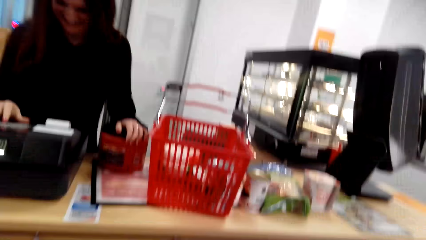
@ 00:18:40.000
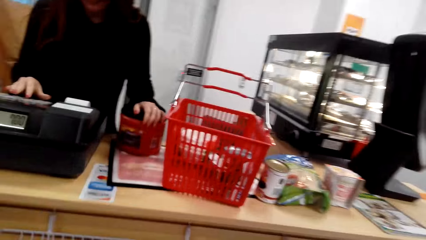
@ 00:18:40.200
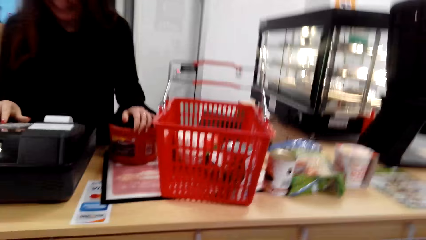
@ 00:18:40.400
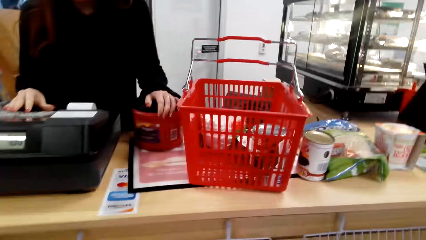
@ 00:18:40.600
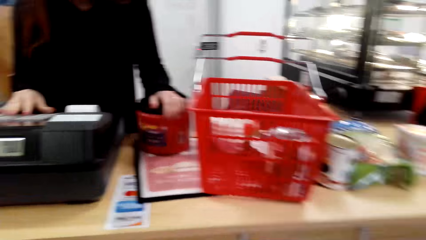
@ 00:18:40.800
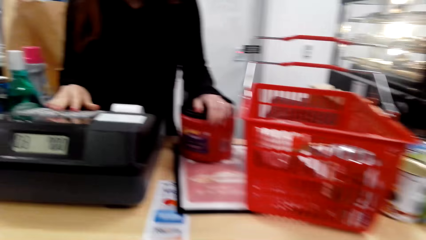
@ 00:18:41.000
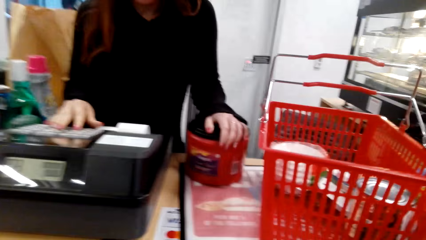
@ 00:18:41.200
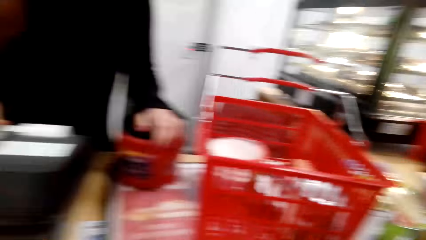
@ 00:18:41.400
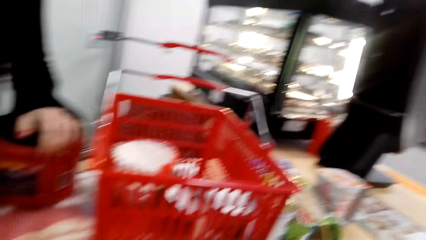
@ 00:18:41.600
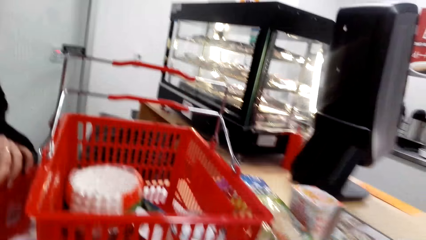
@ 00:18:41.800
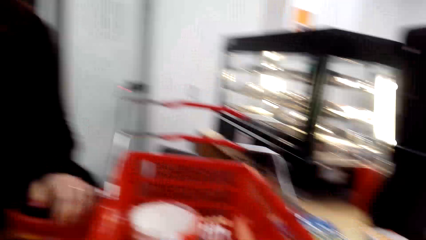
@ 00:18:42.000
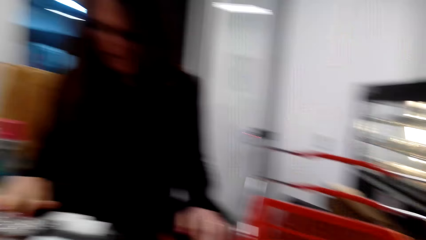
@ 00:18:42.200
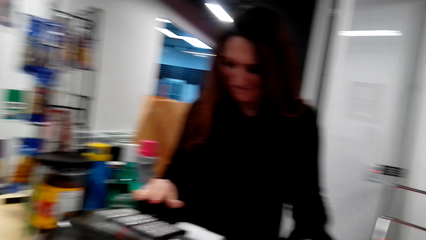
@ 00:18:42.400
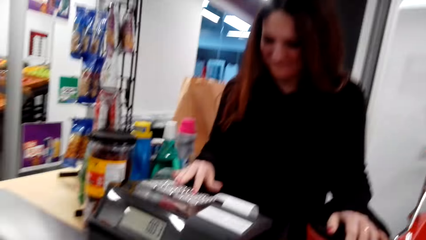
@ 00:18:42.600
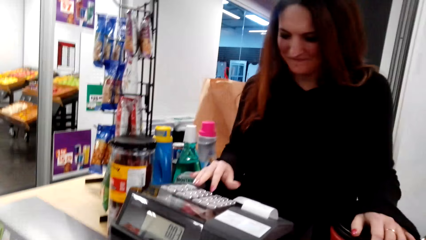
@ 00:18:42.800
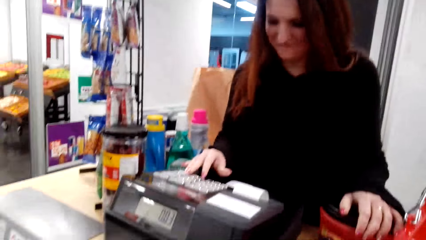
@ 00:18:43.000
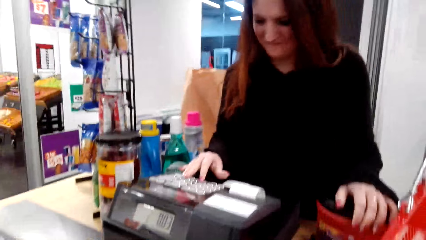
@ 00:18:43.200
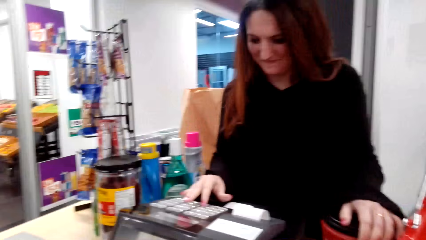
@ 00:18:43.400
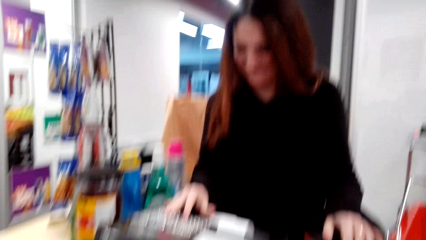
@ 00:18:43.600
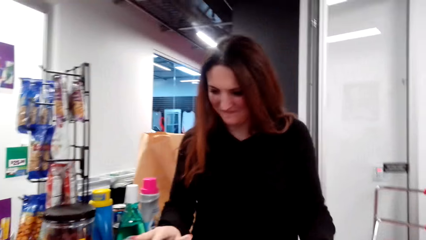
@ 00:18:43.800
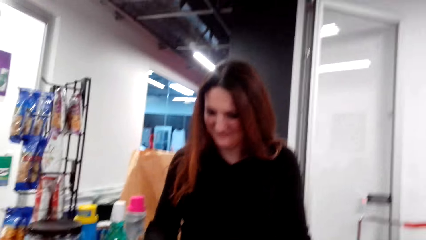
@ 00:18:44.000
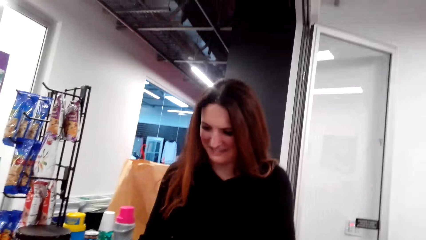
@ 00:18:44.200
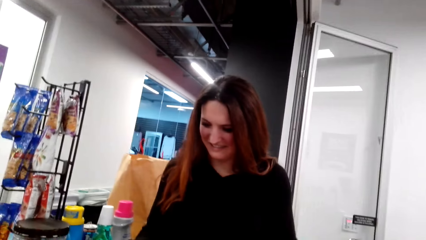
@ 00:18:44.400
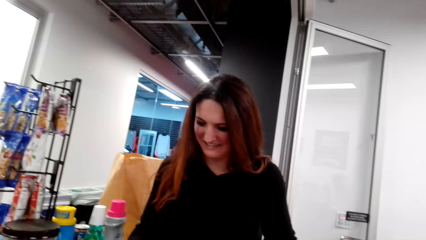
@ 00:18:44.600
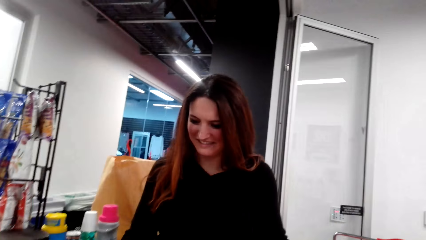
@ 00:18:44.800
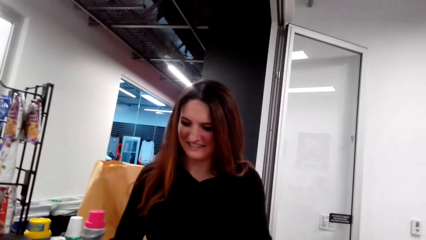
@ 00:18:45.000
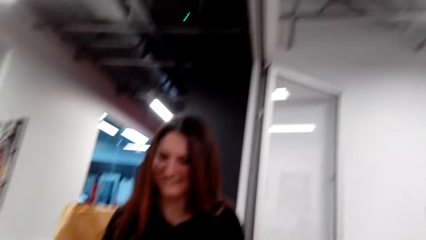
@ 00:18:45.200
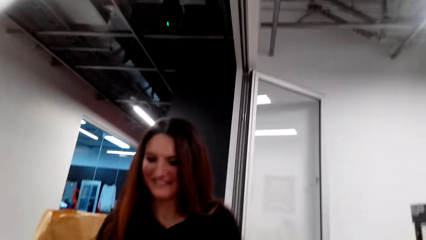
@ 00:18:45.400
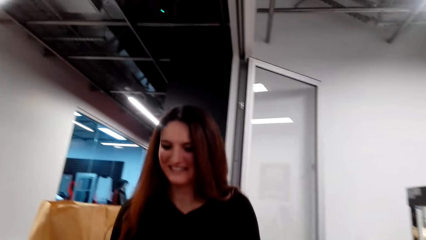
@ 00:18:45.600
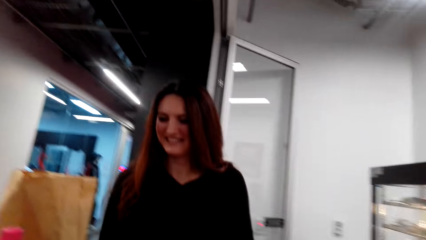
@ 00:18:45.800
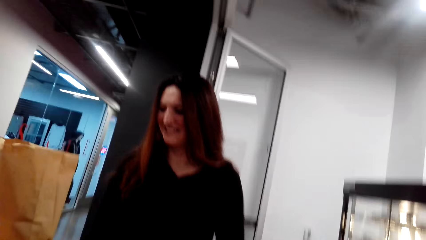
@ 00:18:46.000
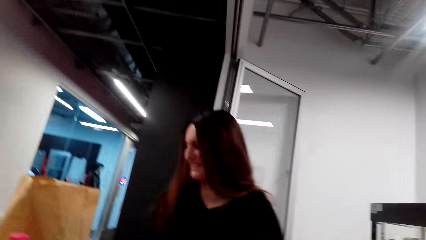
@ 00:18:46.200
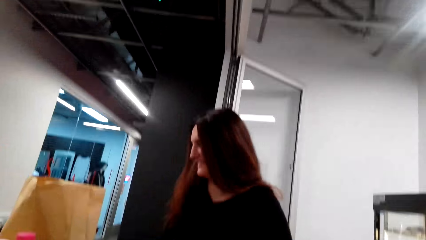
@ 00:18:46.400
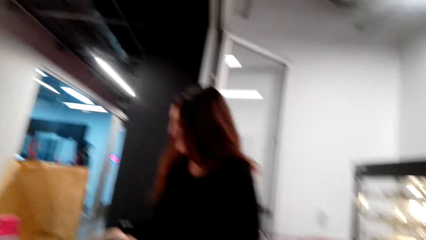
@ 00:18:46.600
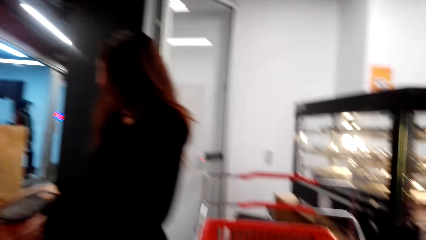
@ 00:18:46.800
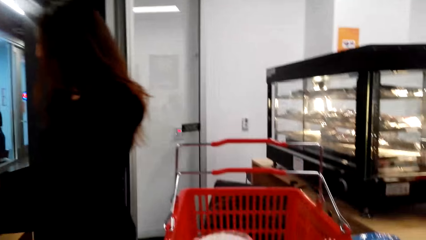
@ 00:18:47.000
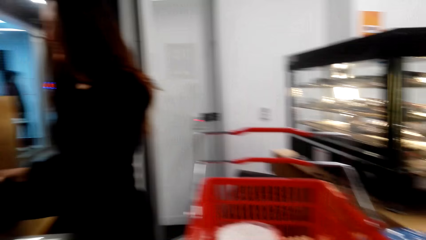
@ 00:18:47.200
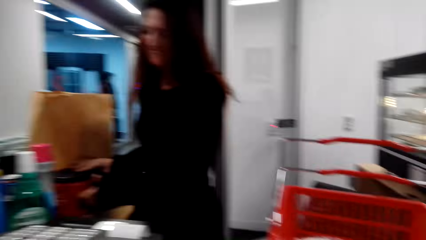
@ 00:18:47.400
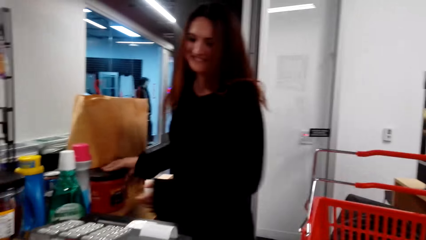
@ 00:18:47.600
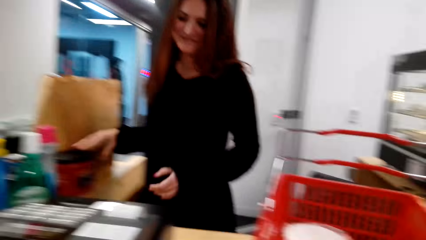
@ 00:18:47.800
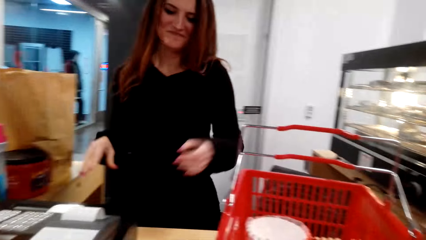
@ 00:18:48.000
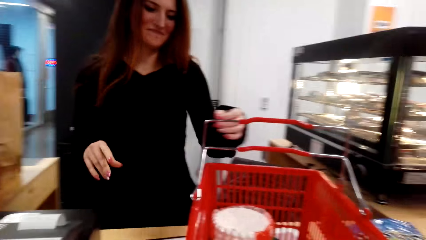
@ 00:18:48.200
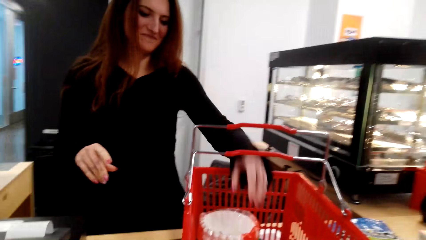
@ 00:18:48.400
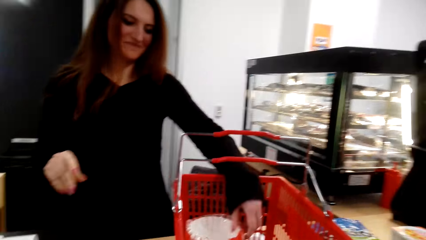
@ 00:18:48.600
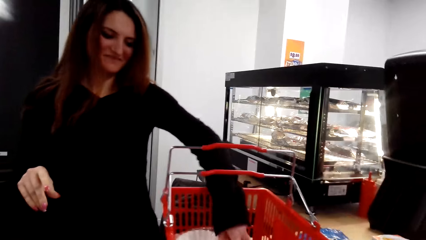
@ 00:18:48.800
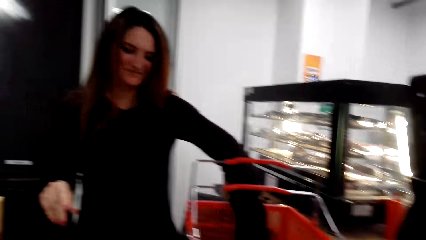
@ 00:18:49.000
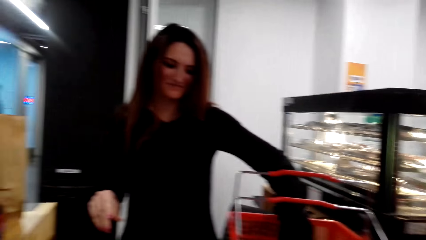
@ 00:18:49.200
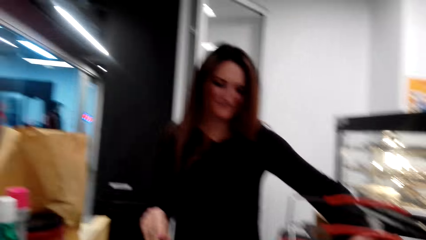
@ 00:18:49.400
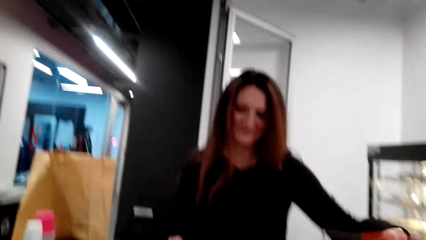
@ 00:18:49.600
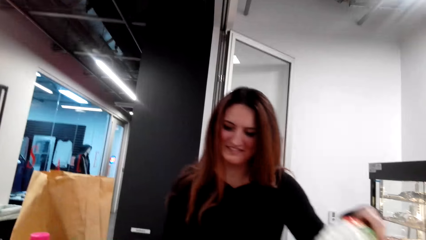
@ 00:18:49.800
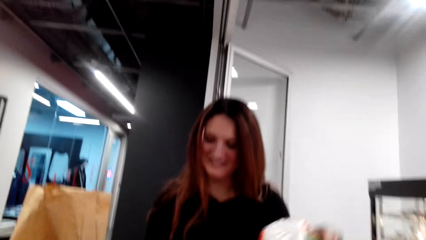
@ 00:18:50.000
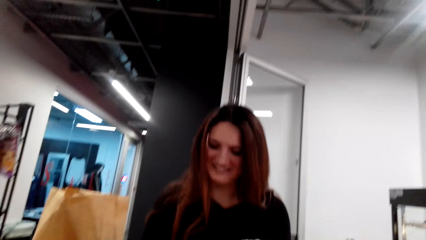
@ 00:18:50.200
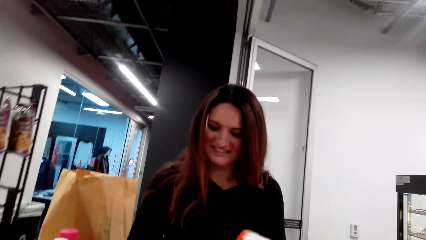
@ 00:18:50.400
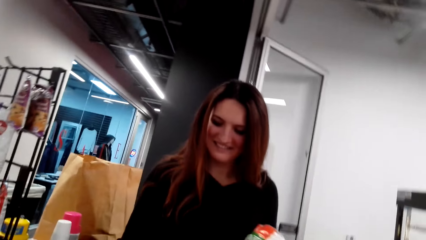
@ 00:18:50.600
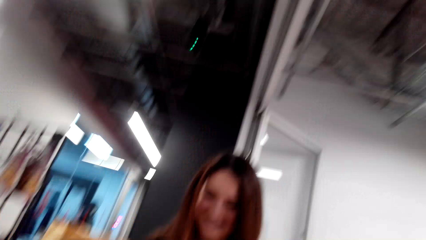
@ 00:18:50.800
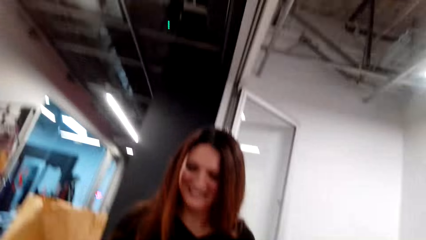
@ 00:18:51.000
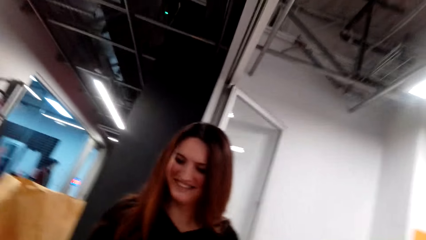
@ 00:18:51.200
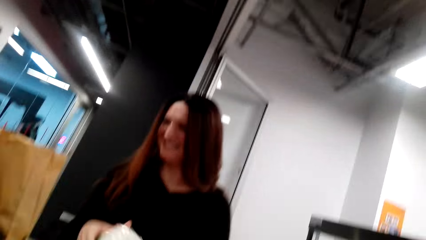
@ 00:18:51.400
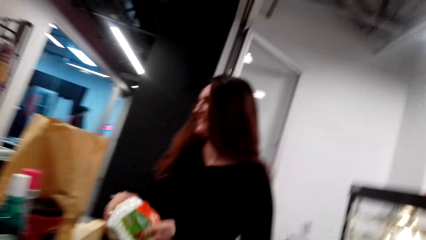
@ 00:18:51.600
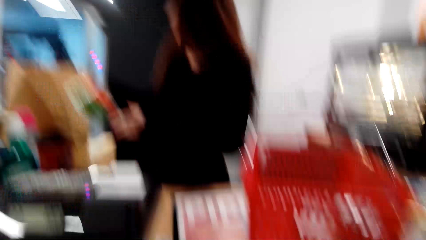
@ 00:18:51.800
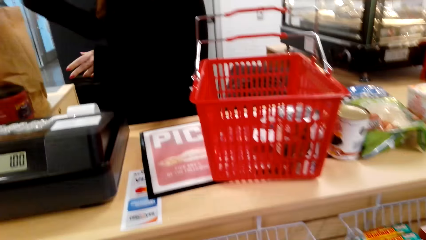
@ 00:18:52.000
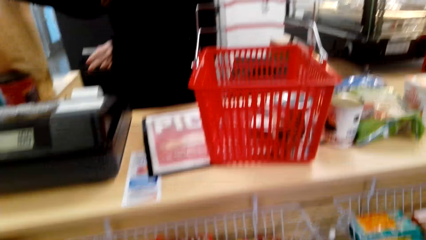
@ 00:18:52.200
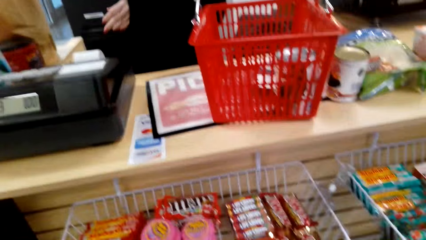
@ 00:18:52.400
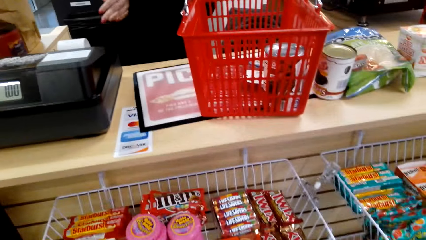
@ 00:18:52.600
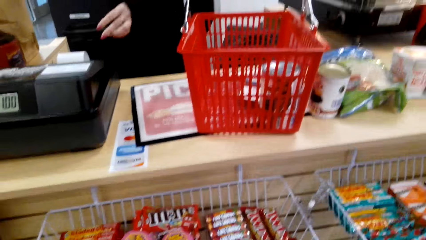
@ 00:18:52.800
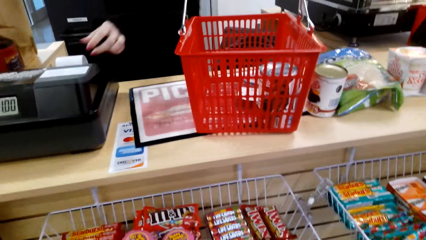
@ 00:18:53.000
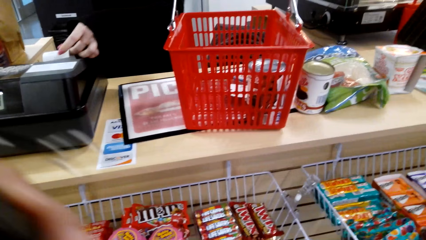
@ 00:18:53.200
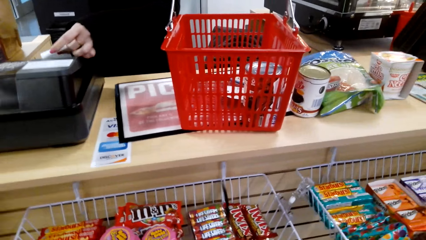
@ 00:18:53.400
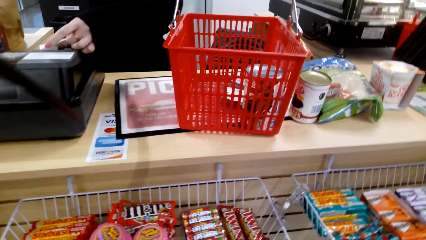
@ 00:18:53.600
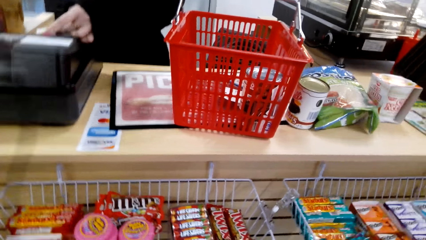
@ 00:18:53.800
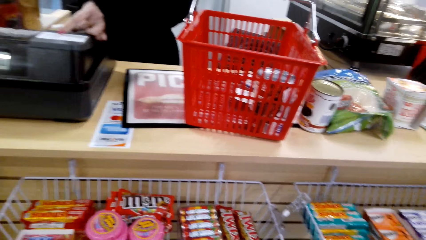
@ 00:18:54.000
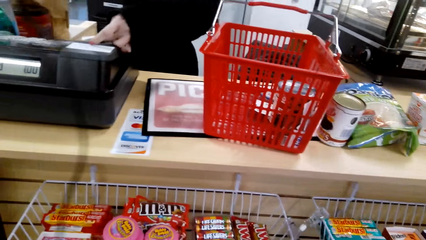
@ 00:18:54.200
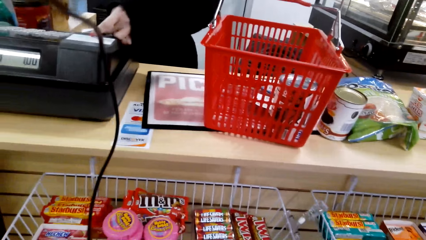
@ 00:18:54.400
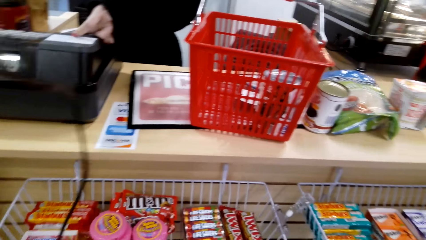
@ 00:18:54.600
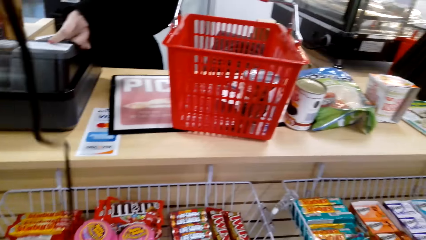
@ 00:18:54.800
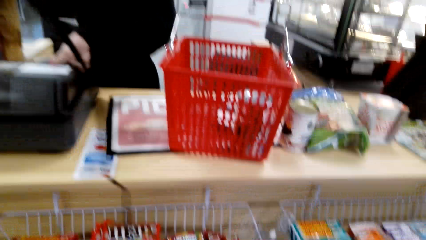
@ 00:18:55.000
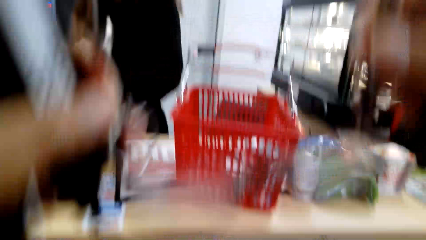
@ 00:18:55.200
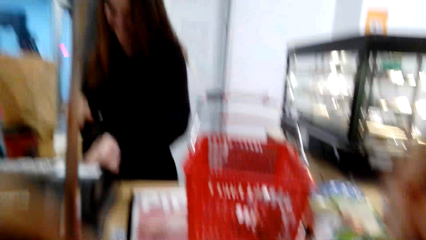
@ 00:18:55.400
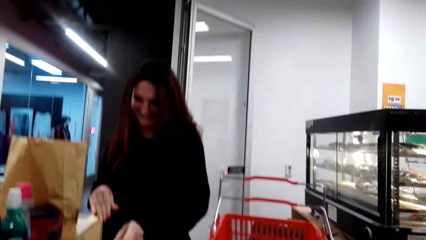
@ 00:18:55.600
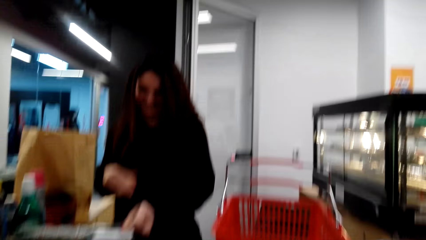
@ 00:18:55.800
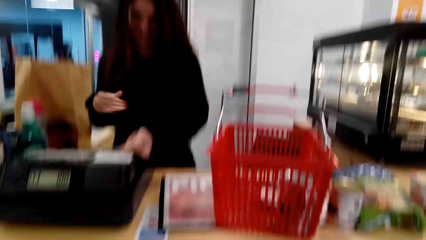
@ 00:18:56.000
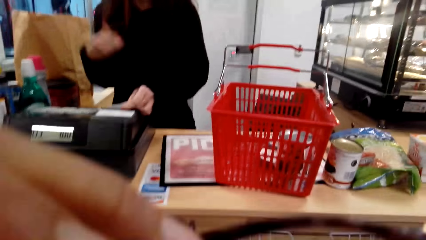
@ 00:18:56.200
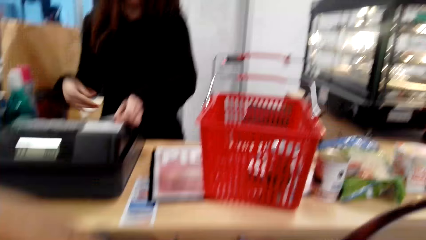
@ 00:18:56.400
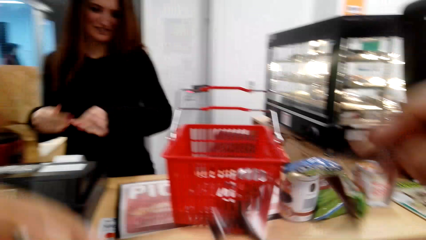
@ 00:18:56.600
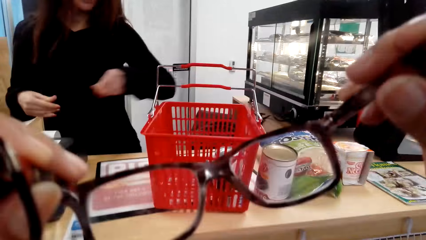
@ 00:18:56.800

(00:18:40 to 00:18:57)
The cashier presses on the cash machine. The cashier moves something aside, picks up something, and puts something in a bag. The camera wearer lifts the glasses.
